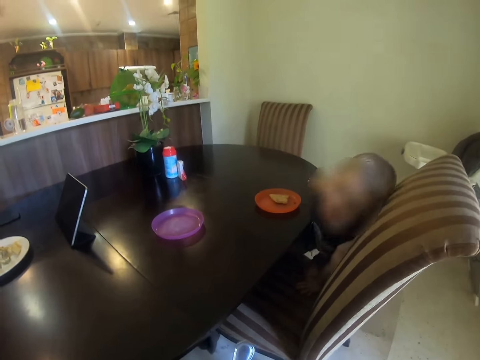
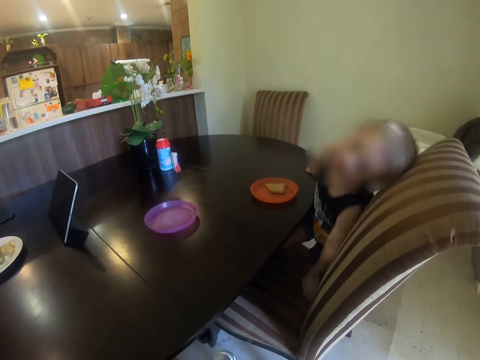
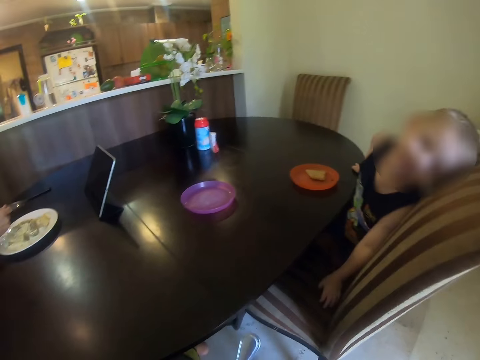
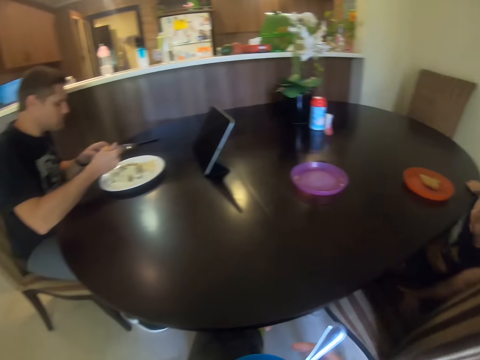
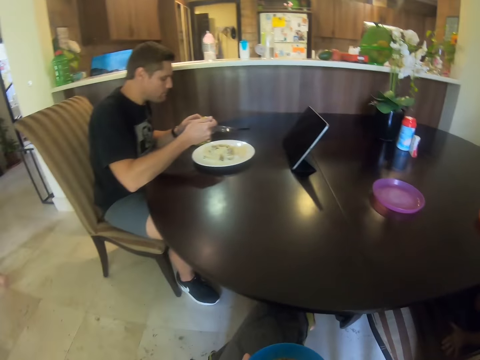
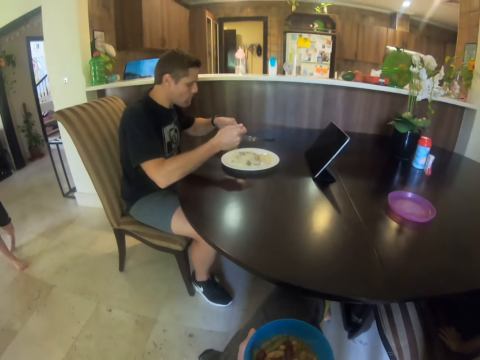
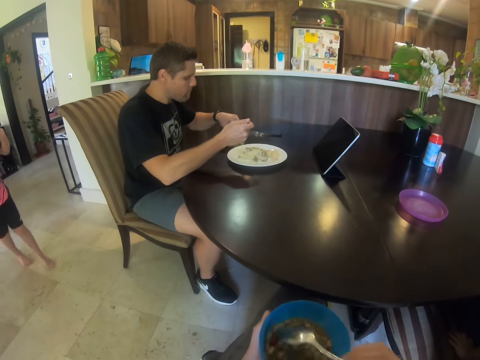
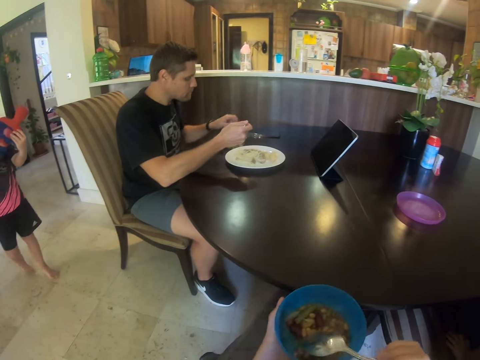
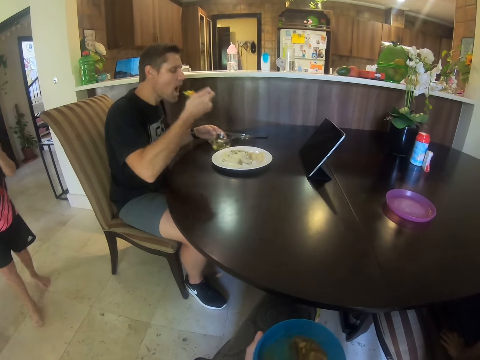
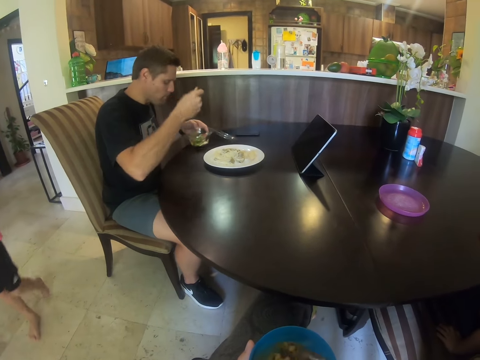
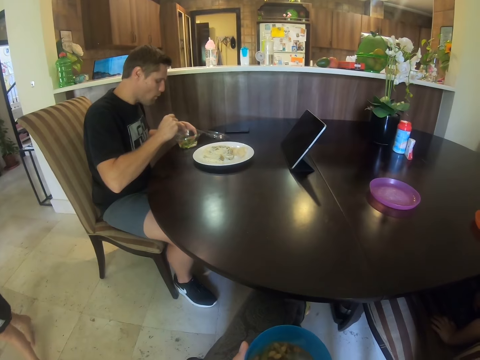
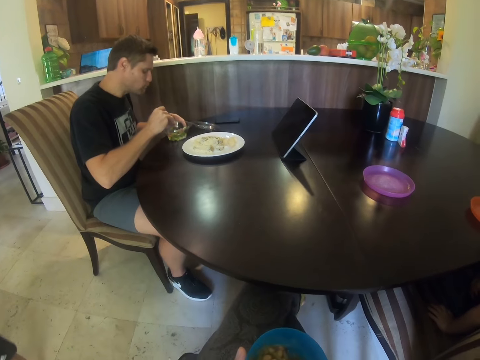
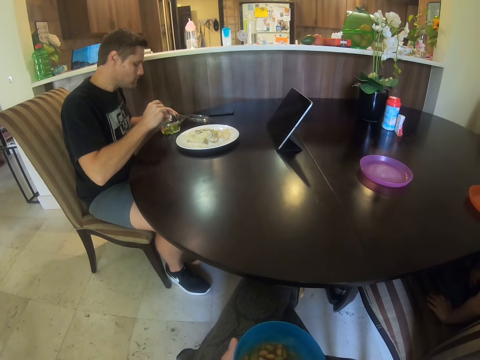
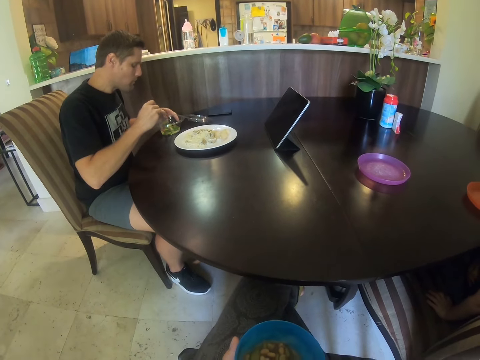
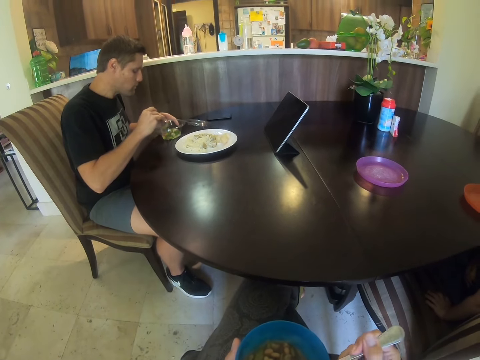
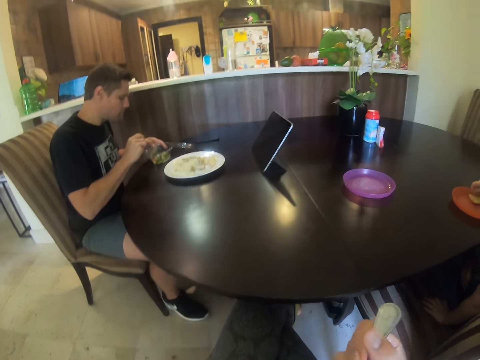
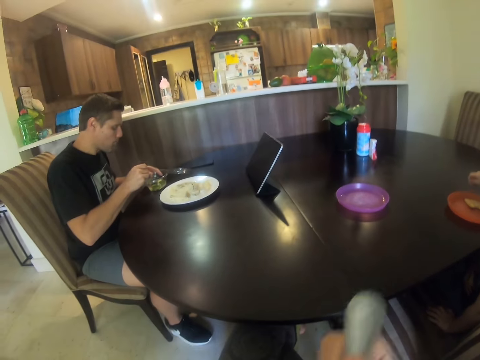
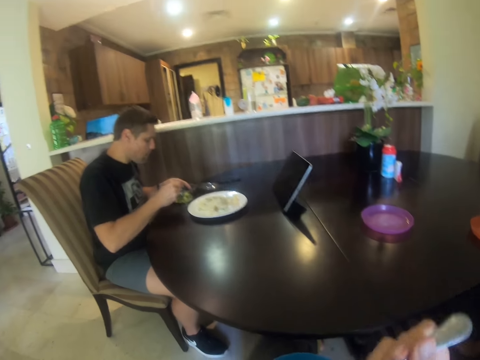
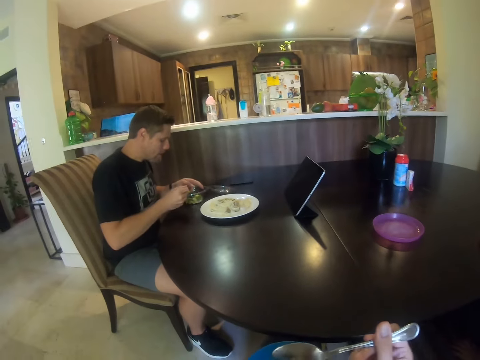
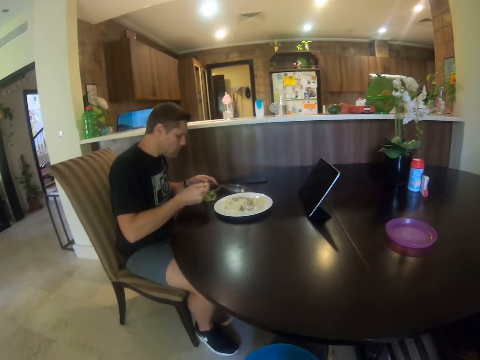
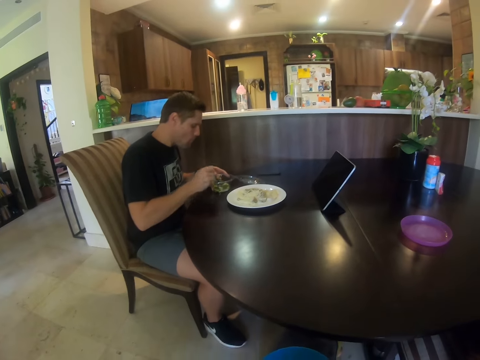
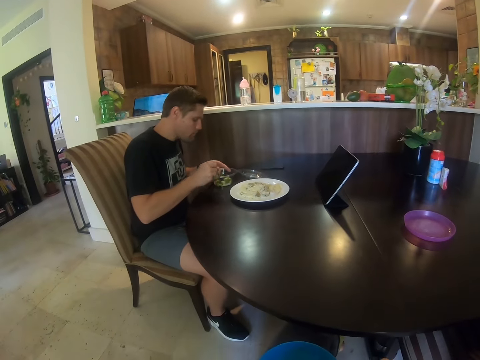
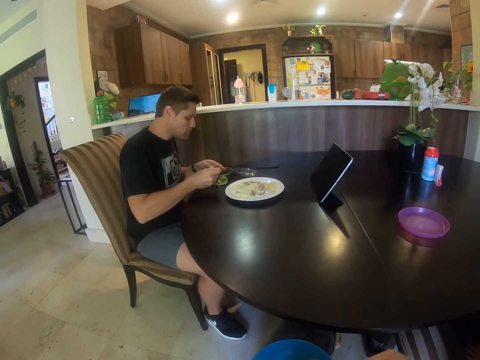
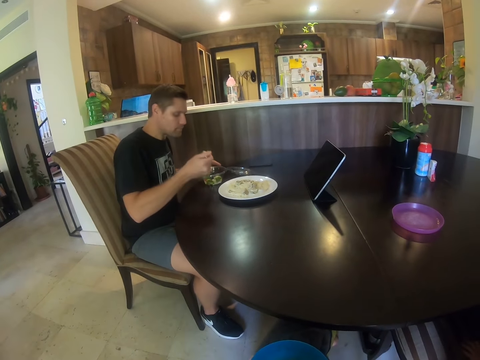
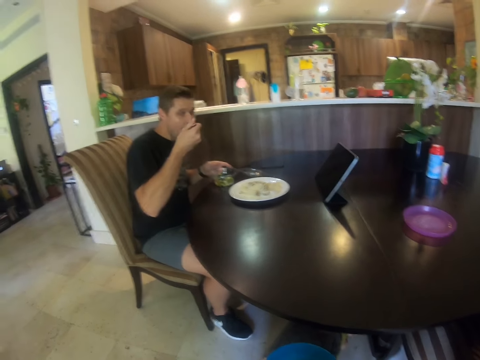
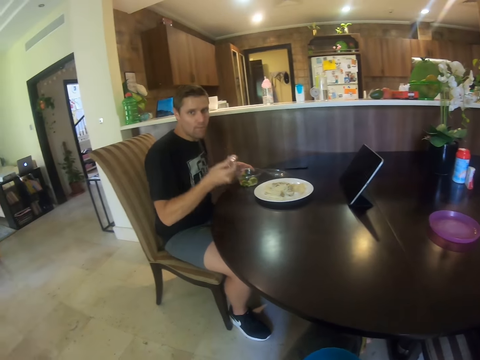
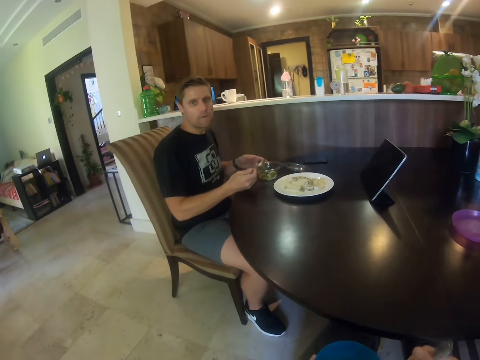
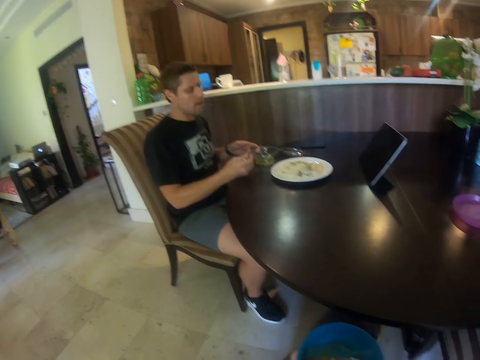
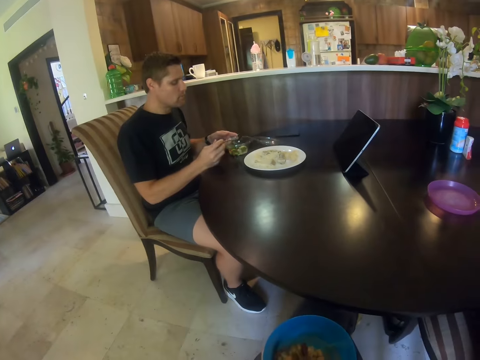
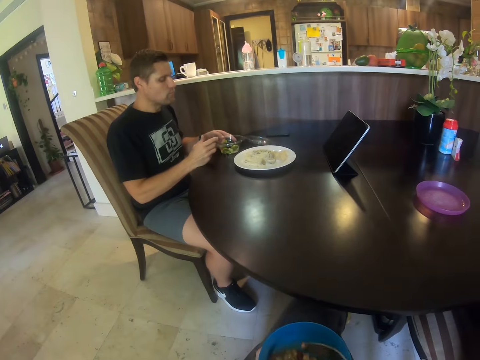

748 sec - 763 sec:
A person sits. Another person walks. A third person eats.

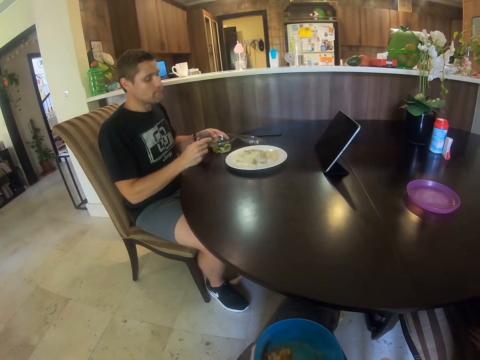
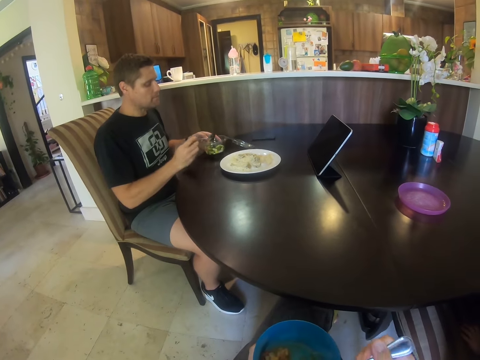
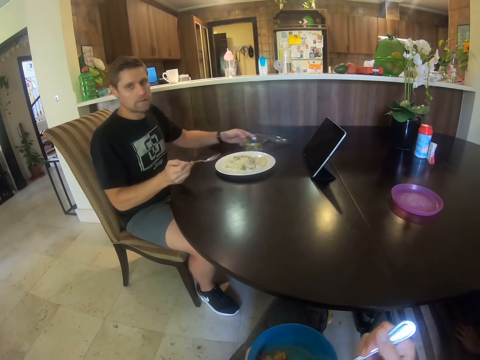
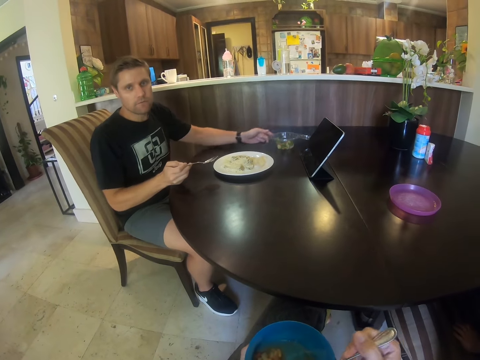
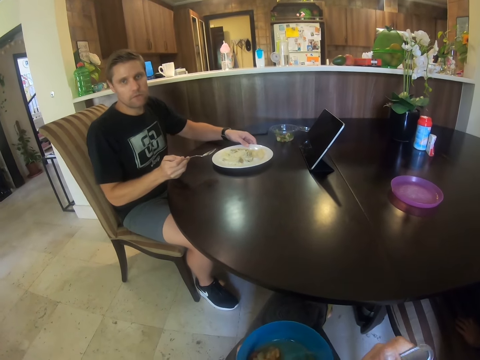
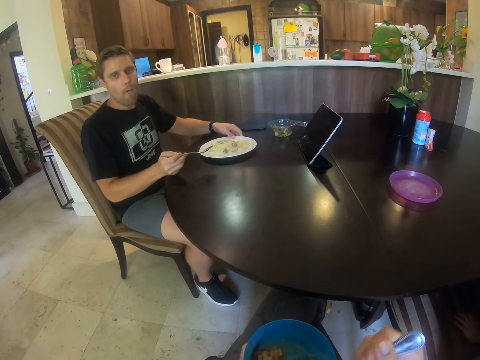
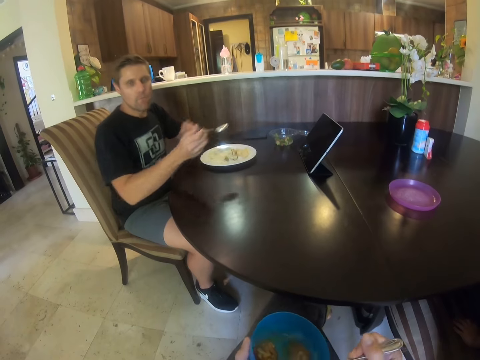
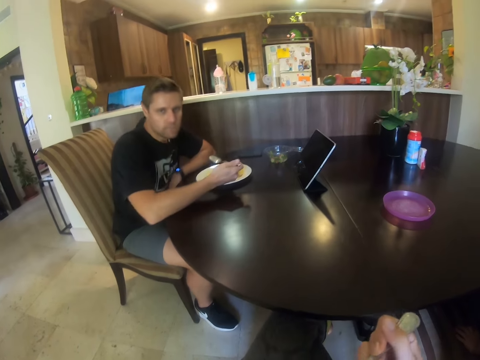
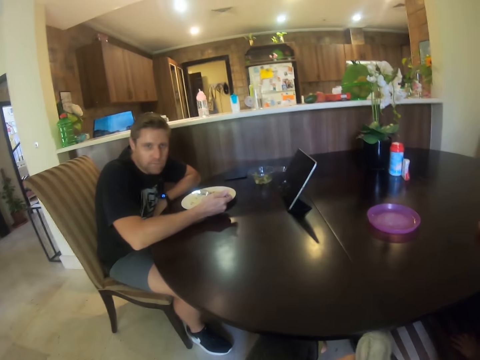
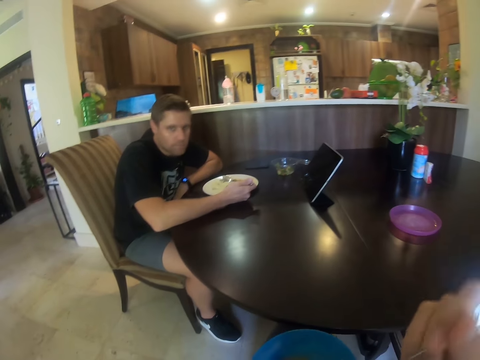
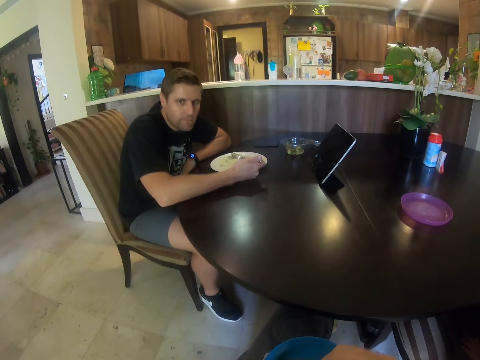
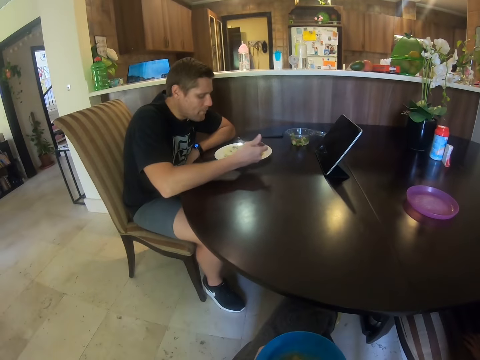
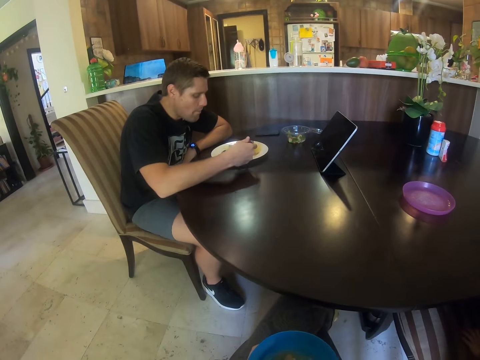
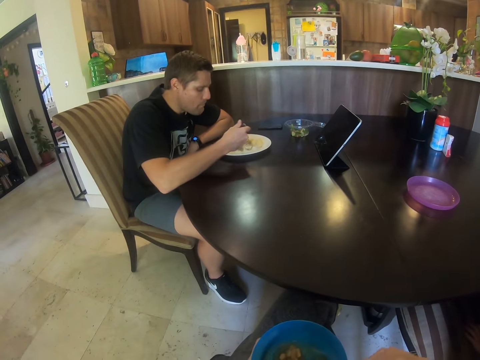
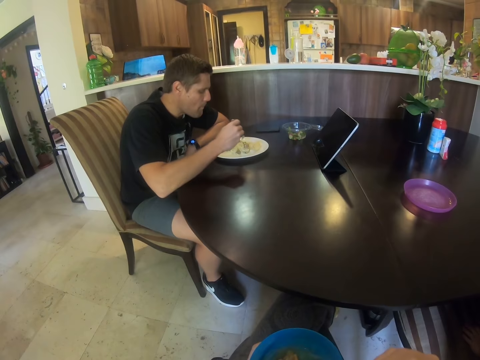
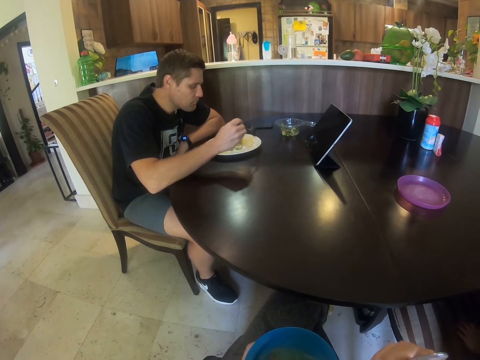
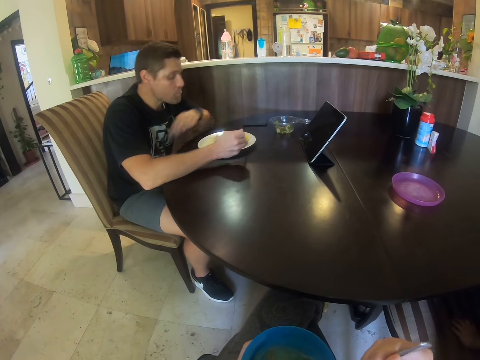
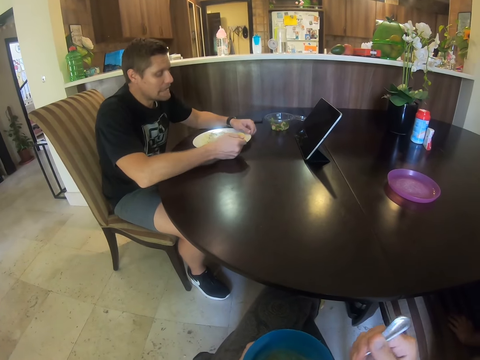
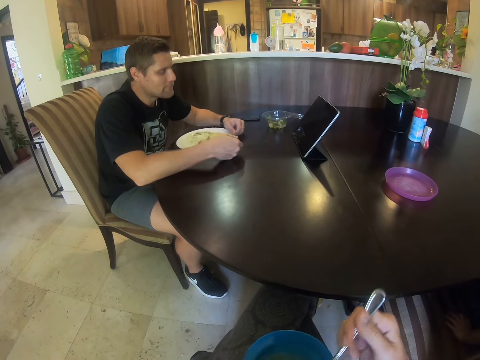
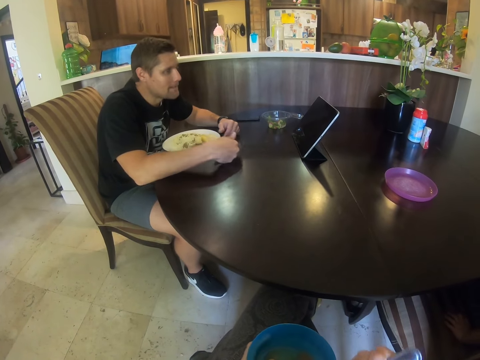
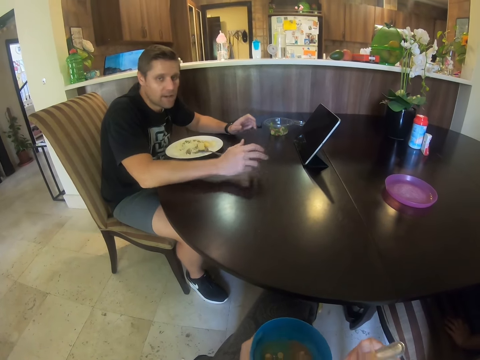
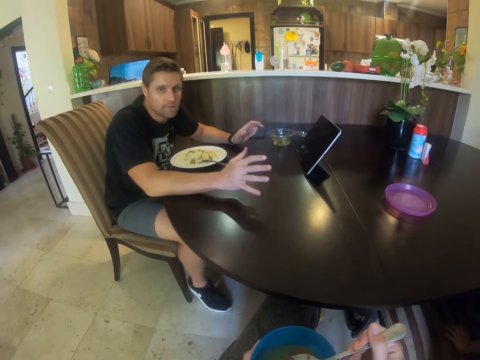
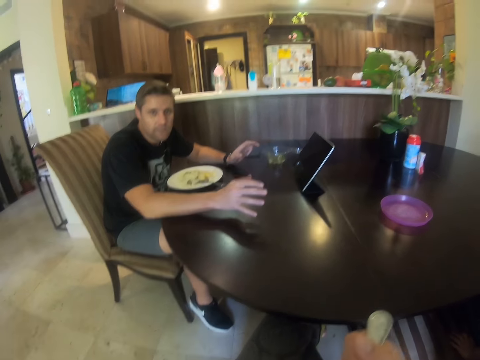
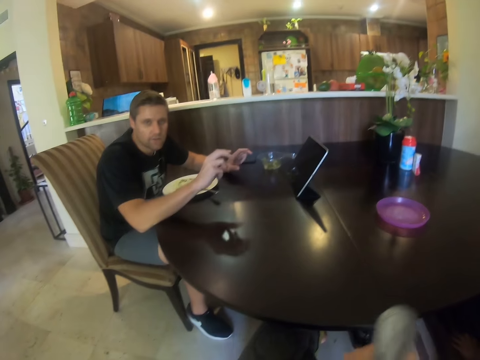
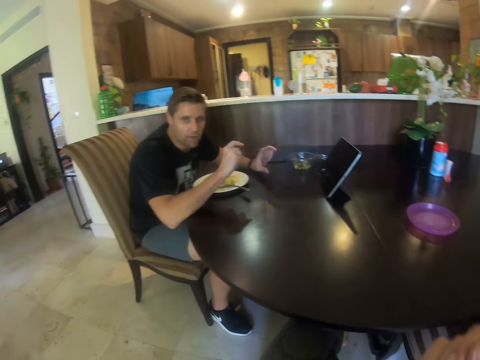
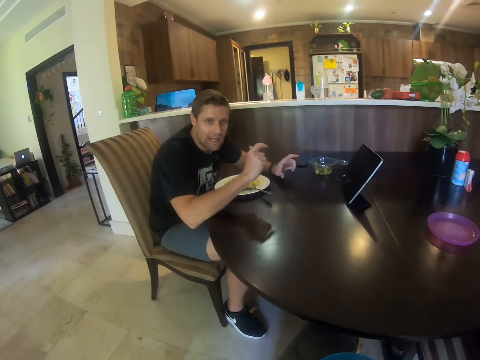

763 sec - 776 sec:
The camera wearer talks. A person talks. The person eats. The person talks.
